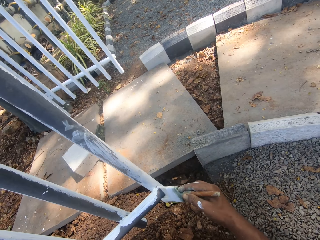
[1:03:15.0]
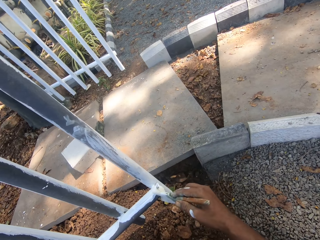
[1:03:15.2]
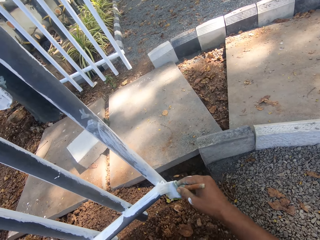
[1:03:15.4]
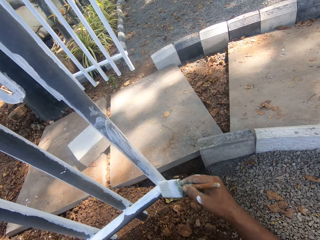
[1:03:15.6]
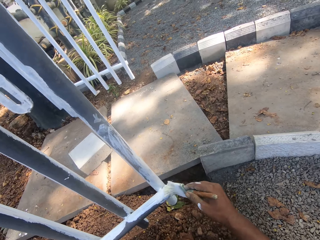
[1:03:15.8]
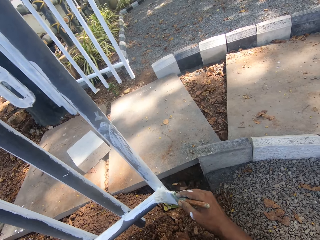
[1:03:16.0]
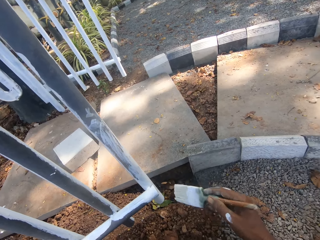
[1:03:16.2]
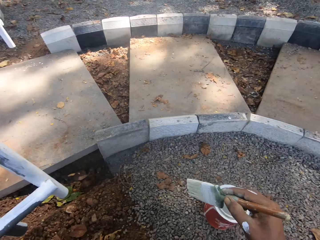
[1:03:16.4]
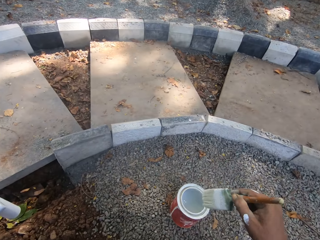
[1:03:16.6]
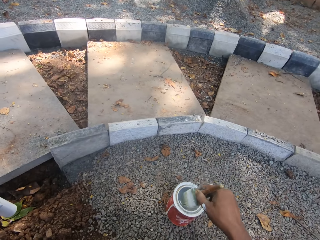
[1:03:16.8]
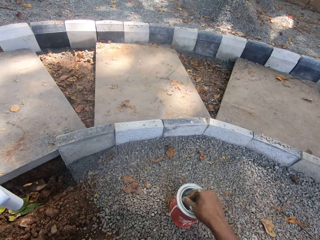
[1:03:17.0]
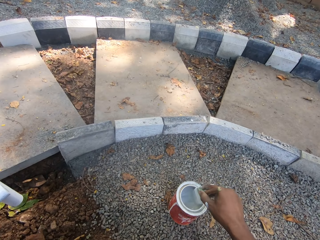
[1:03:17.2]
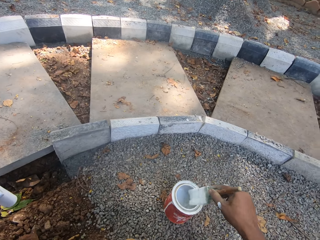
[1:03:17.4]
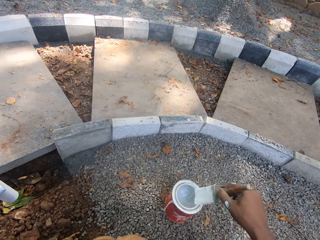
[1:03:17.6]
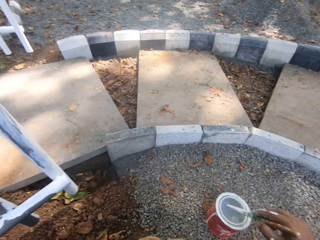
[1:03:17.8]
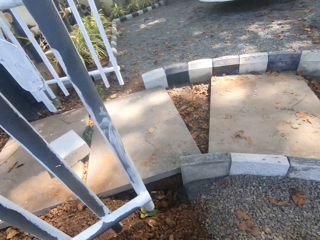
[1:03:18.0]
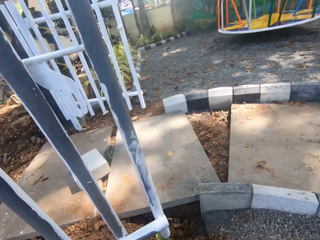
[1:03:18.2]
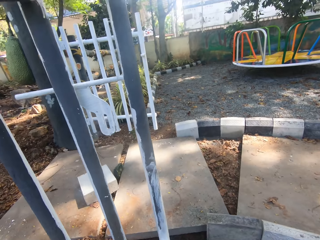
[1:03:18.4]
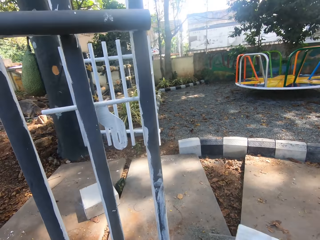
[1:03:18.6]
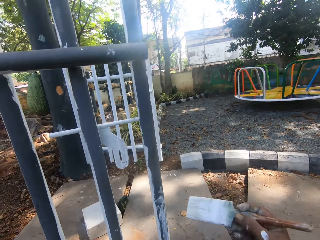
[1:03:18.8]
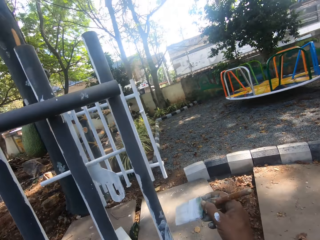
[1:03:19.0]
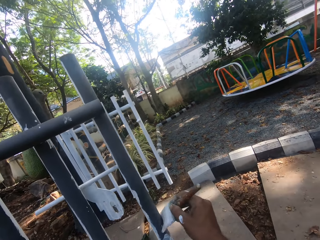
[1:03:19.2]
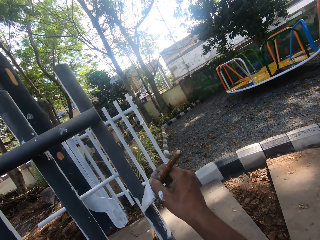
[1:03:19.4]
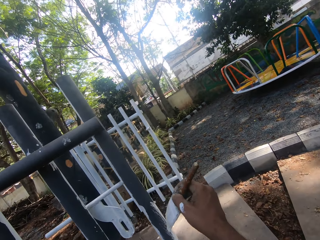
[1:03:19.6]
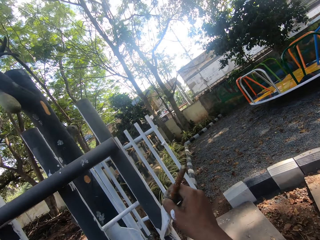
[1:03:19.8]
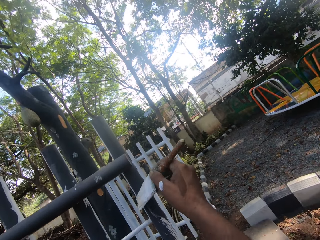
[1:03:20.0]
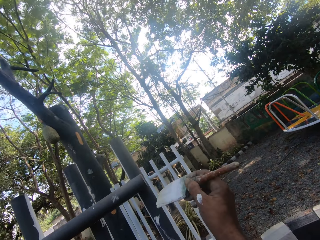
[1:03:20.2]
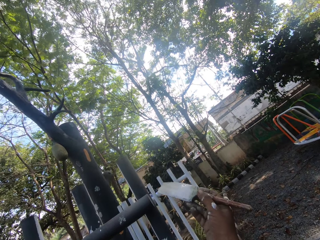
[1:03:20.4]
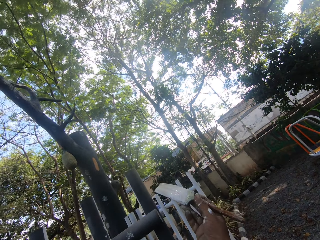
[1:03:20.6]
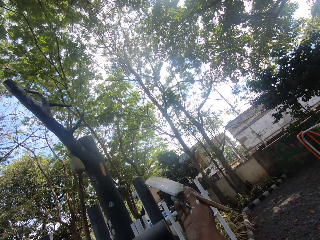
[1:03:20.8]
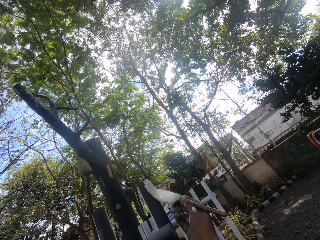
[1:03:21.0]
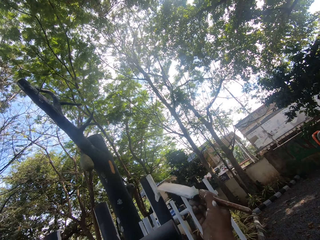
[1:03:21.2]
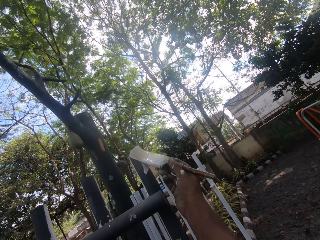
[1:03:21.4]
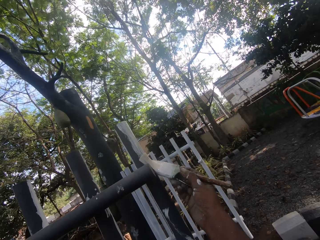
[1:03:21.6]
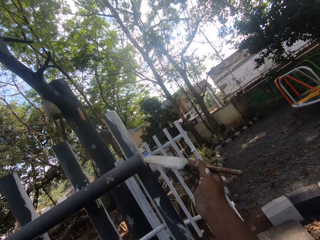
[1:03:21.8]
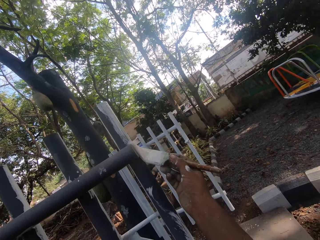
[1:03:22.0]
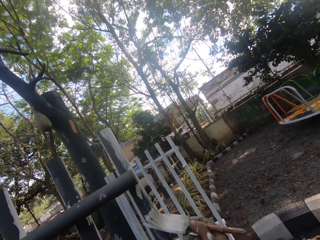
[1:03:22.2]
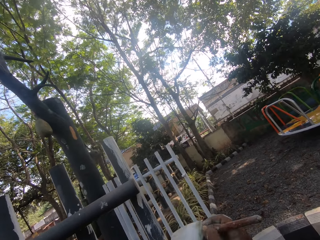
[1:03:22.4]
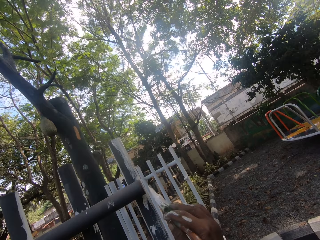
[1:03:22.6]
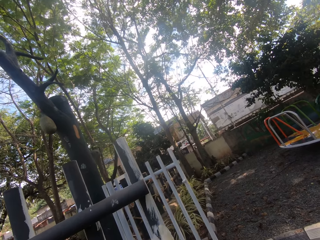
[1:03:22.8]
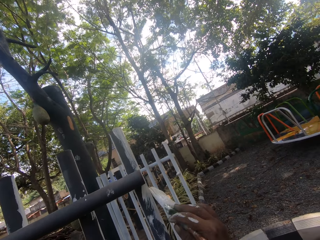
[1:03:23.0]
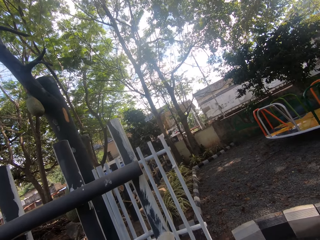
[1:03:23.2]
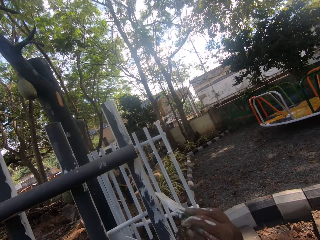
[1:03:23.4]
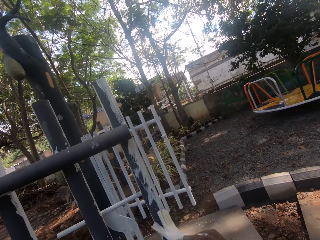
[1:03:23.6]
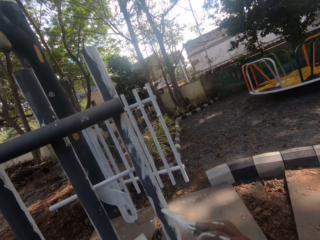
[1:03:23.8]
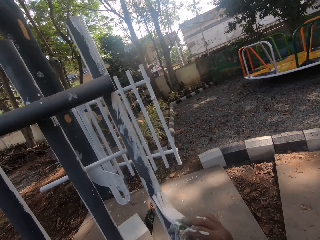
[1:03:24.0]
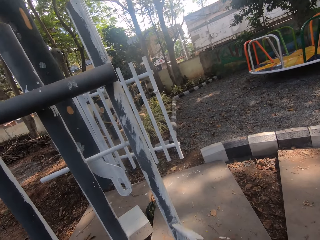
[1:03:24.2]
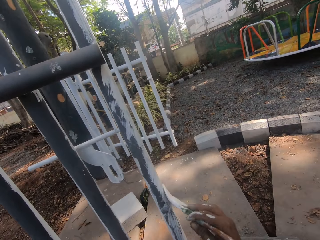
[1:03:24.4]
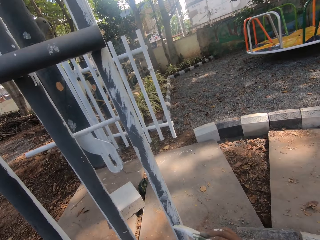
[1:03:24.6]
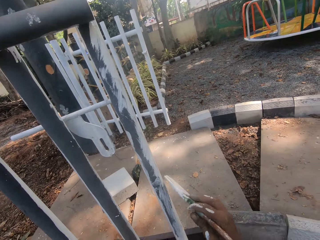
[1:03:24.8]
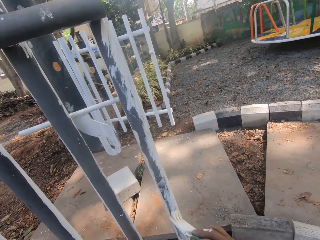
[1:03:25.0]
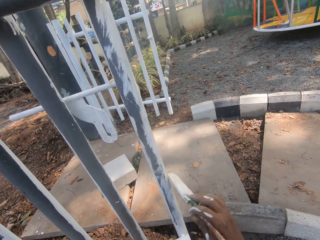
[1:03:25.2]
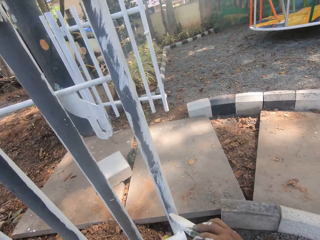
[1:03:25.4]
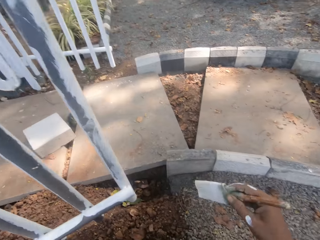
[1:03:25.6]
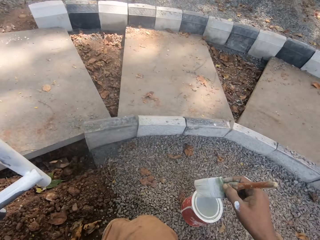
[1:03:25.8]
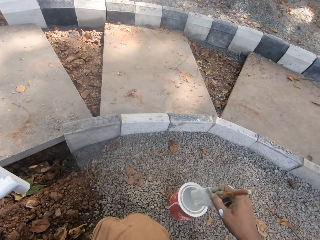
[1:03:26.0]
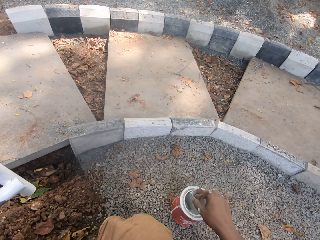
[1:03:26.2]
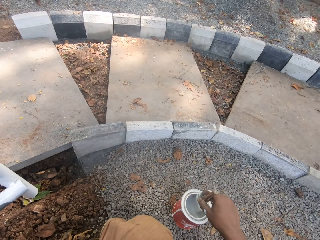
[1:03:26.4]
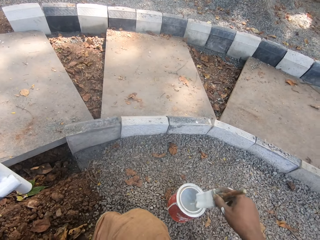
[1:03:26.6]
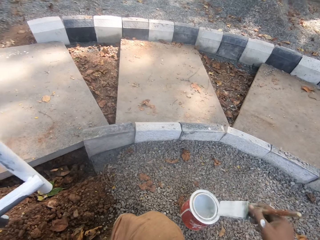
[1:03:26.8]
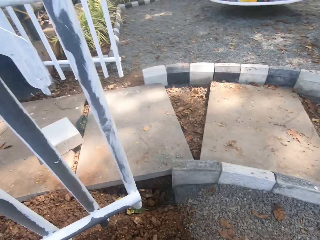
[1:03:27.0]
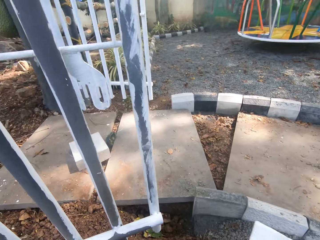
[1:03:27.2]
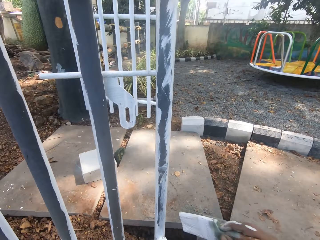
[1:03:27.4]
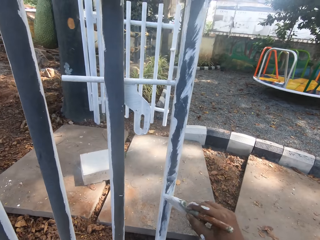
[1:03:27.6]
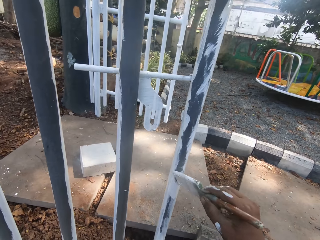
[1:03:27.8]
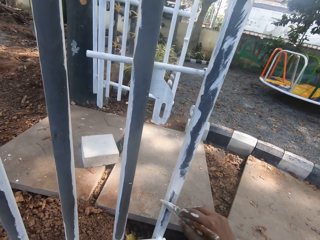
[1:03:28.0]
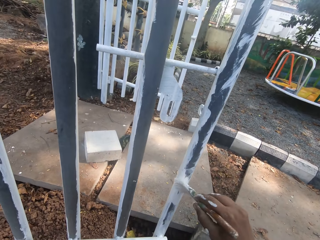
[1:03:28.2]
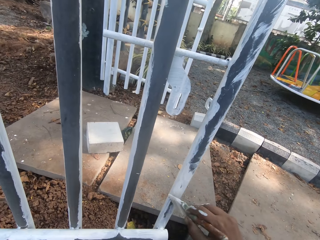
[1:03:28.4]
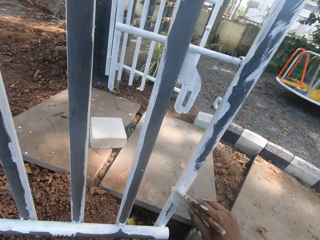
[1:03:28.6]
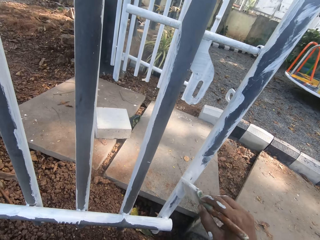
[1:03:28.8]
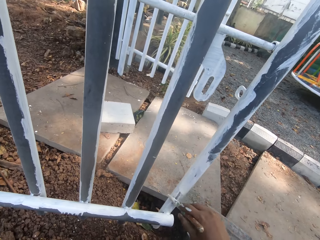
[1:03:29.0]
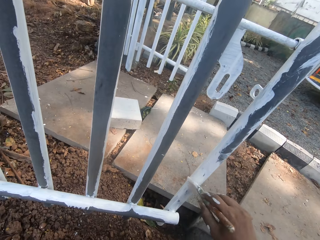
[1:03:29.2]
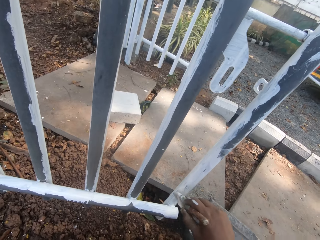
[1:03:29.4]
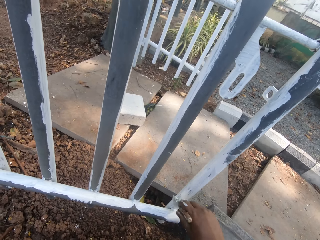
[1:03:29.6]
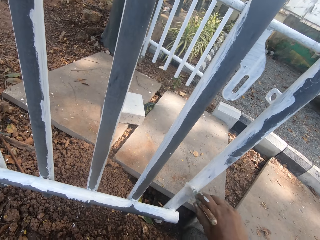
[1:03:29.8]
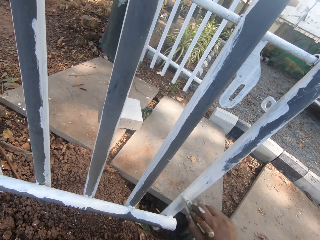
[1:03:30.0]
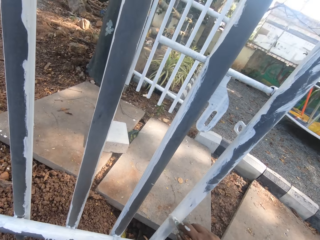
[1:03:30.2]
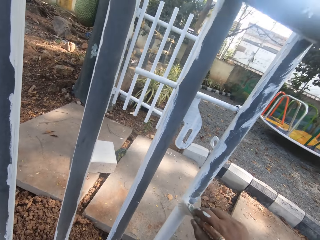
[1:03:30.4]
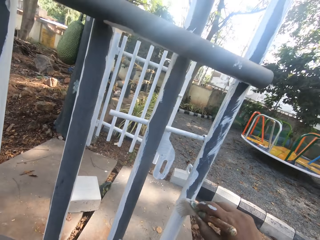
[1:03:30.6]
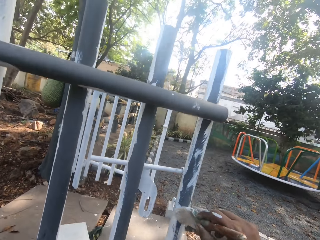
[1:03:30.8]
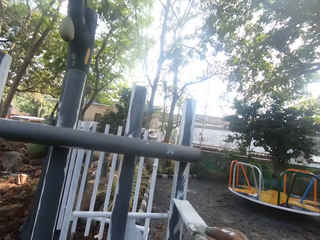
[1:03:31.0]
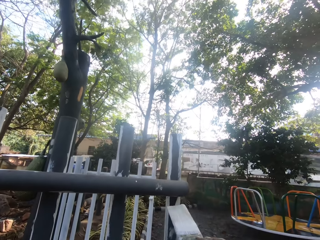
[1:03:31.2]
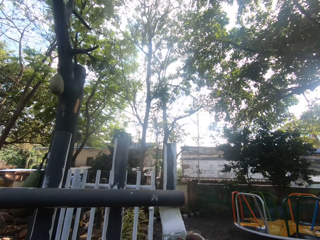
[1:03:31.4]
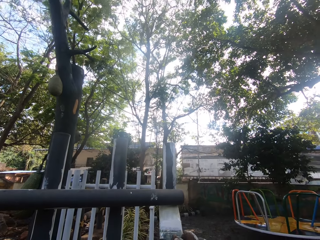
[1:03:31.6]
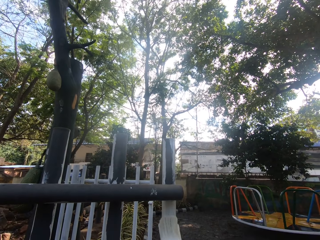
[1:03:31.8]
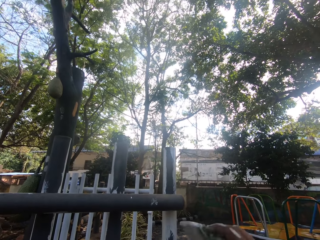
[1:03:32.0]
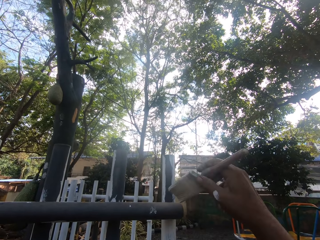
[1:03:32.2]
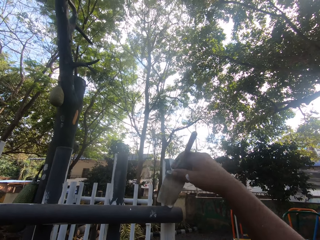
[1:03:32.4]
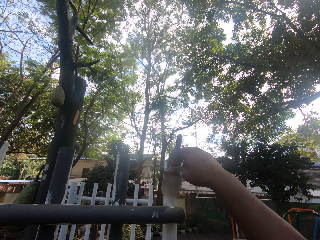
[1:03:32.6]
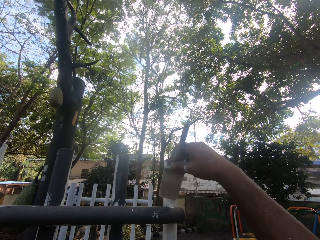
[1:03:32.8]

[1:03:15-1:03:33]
The camera wearer dips a brush in a paint can. They look around. They paint on the gate. They dip the brush in the paint can. They look around. They paint on the gate.

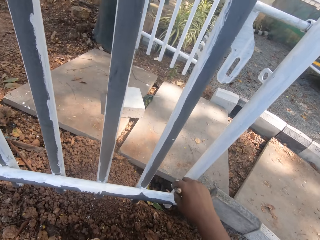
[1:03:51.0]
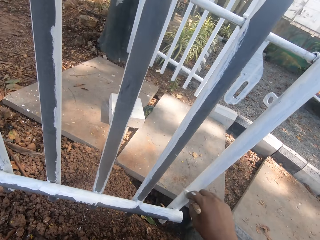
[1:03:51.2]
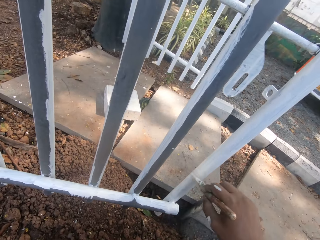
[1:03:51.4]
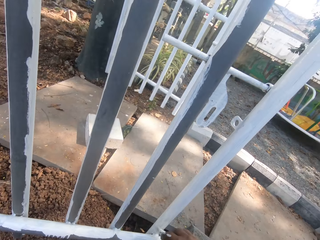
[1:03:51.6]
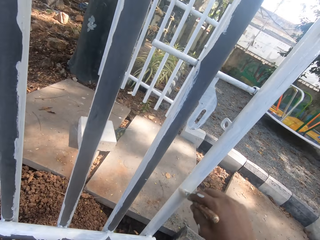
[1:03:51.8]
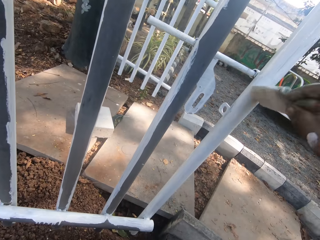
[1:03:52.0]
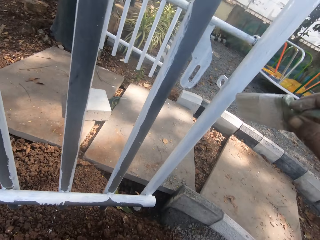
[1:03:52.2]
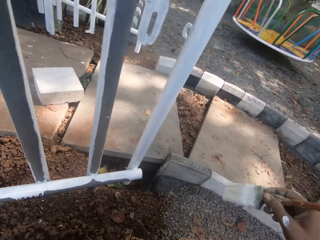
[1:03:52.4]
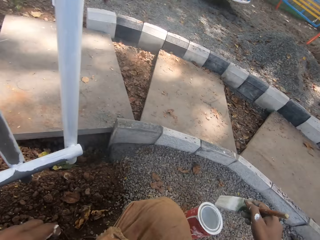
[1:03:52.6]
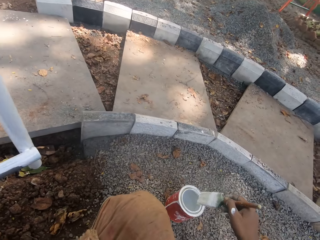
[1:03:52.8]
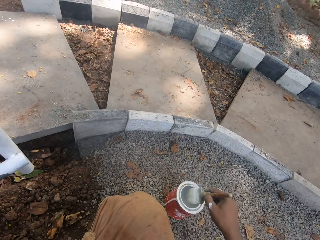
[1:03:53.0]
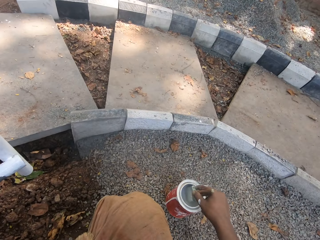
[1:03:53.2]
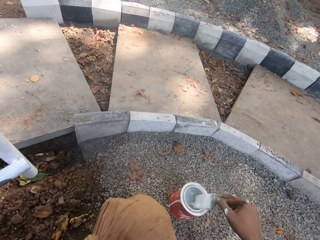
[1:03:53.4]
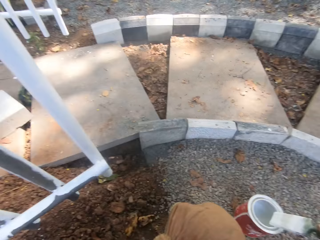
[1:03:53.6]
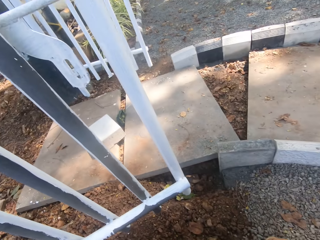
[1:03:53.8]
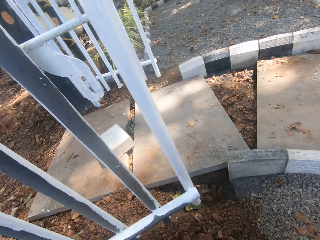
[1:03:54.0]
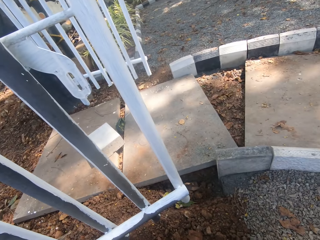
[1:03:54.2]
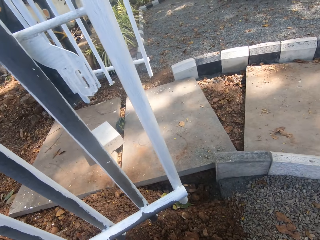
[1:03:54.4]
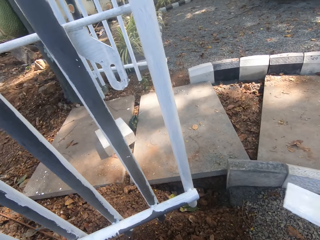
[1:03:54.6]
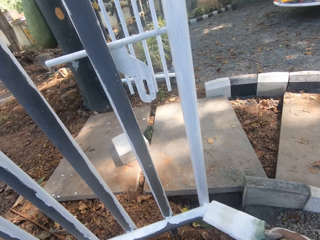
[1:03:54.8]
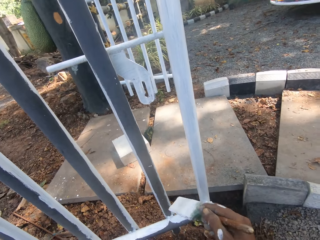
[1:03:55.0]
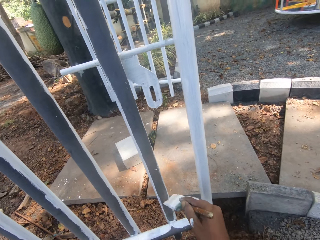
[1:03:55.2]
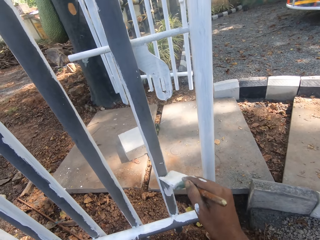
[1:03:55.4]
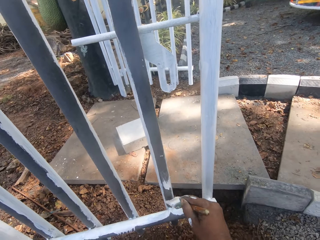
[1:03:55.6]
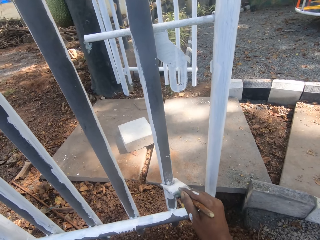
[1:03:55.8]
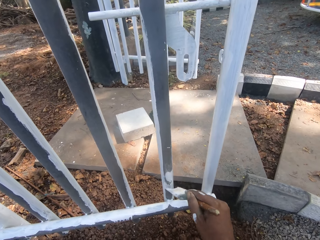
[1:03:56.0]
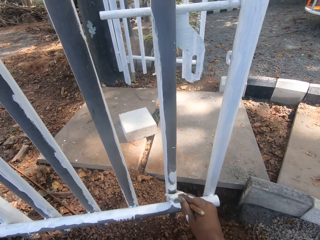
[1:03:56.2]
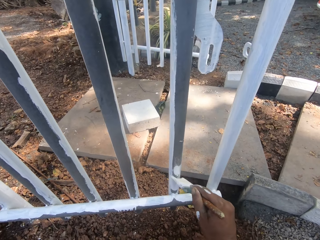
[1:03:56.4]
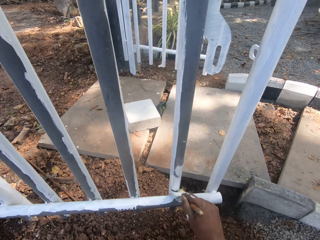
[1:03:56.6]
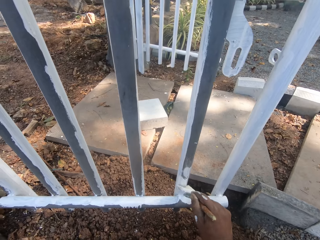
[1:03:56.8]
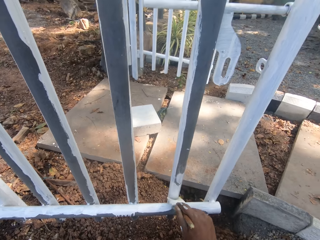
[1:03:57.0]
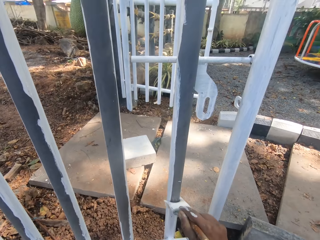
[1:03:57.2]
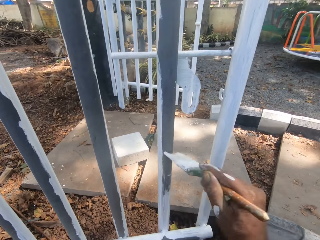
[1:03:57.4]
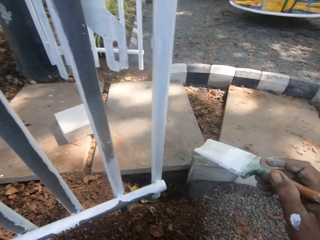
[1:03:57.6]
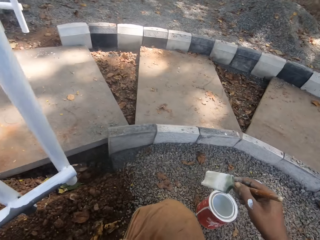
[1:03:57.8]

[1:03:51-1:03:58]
The camera wearer dips a brush in a paint can. They look around. They paint on the gate.
